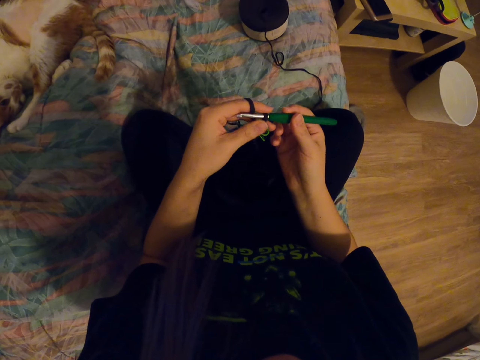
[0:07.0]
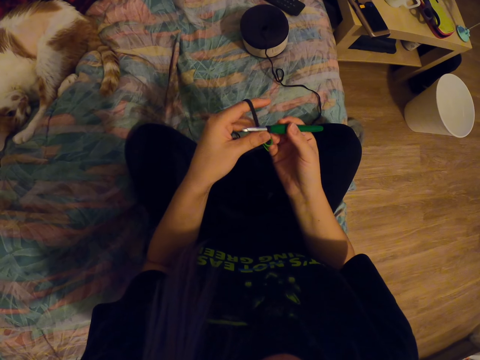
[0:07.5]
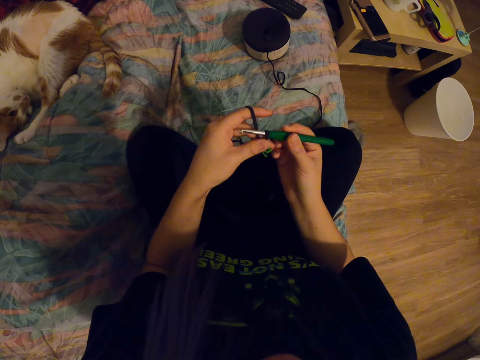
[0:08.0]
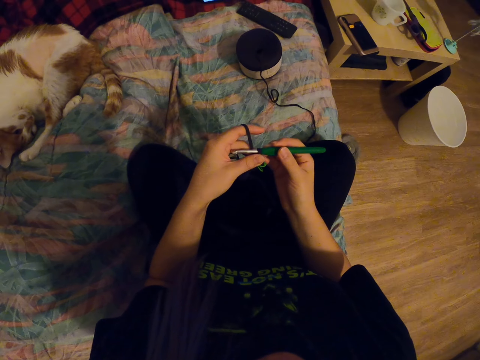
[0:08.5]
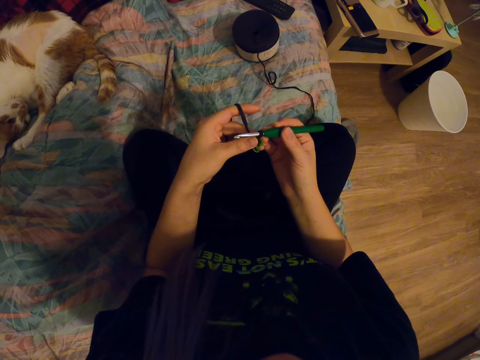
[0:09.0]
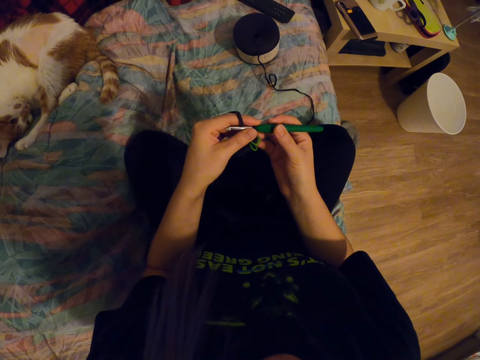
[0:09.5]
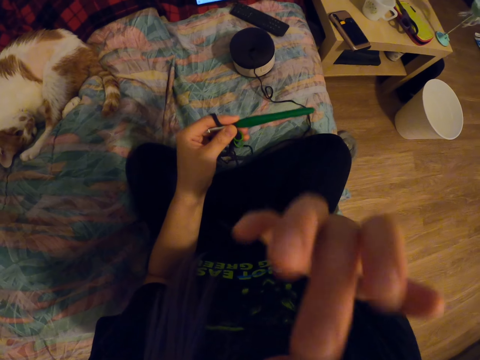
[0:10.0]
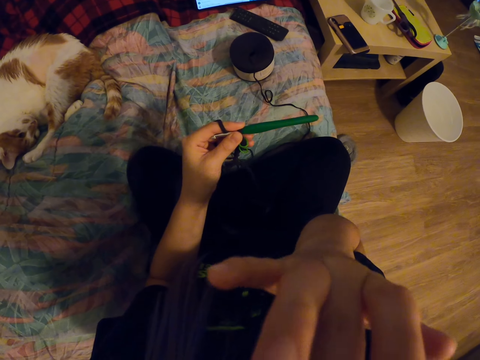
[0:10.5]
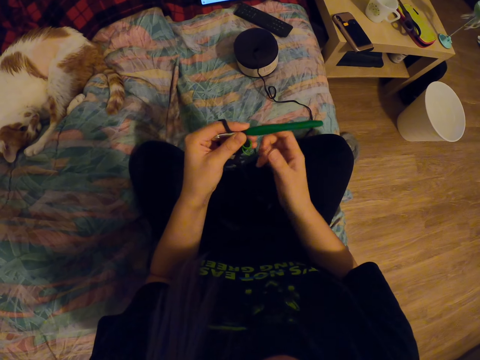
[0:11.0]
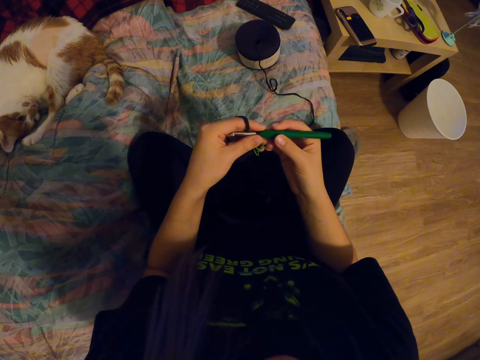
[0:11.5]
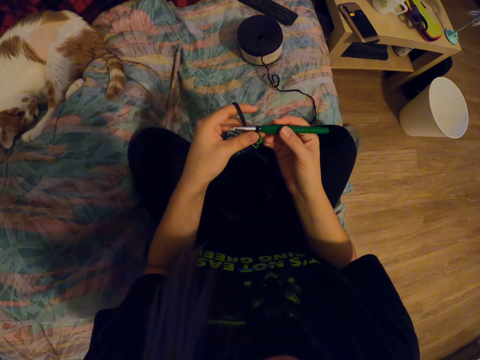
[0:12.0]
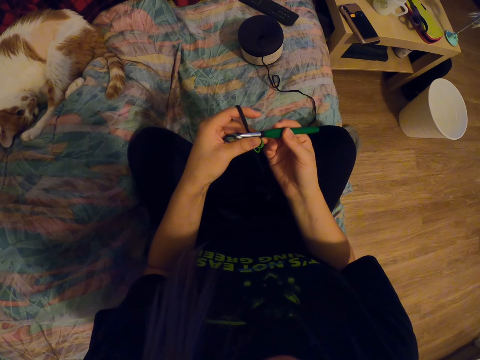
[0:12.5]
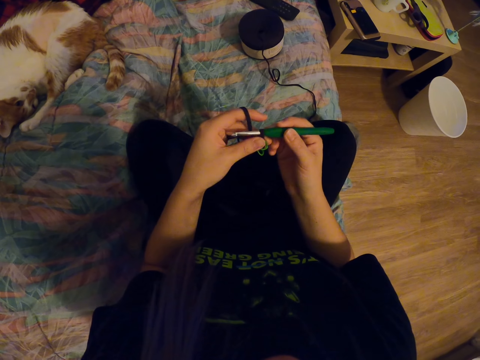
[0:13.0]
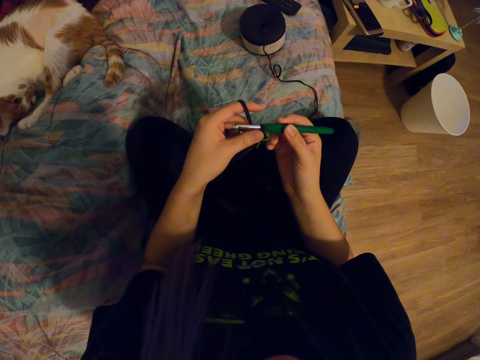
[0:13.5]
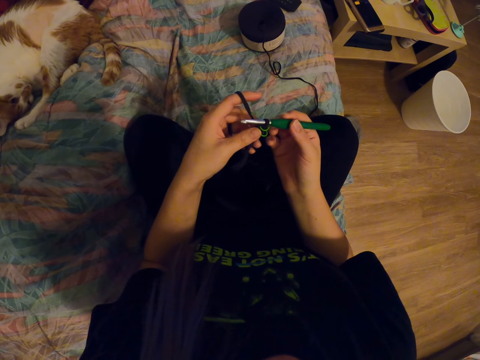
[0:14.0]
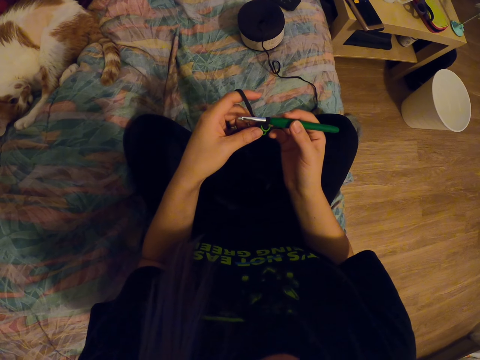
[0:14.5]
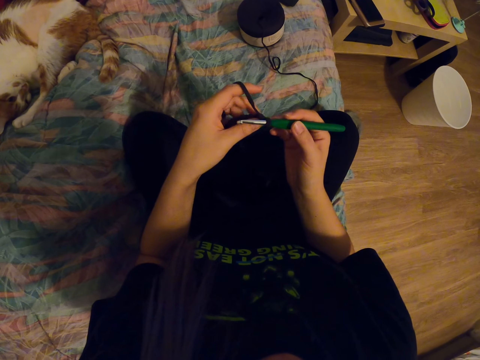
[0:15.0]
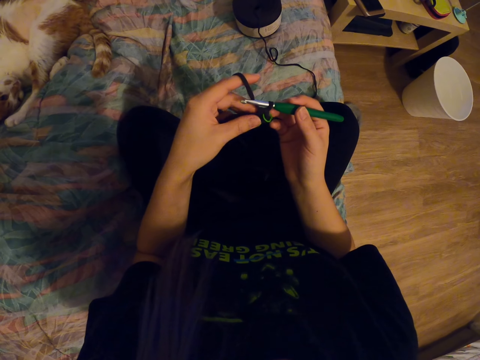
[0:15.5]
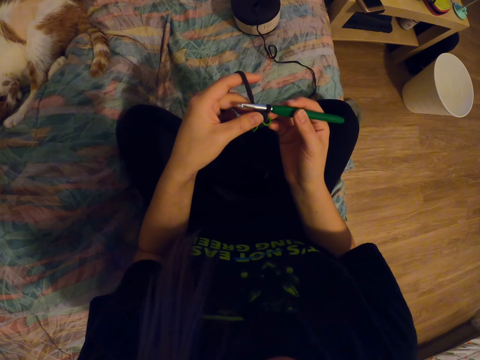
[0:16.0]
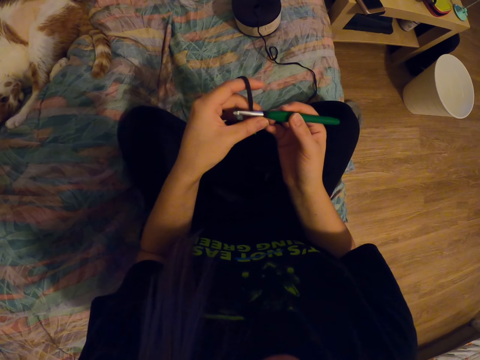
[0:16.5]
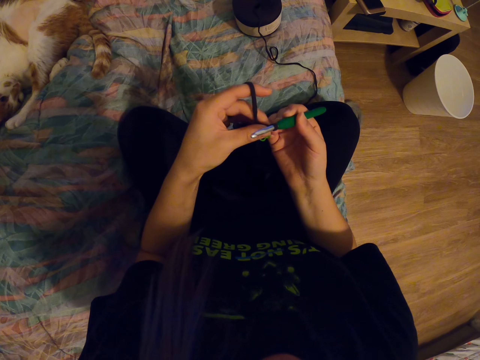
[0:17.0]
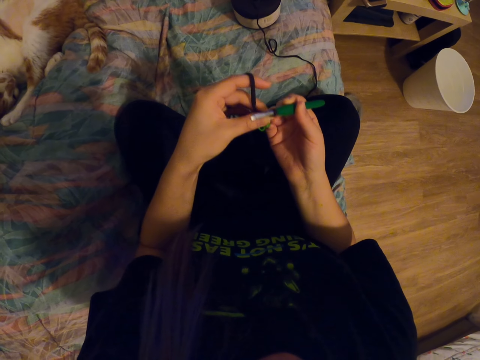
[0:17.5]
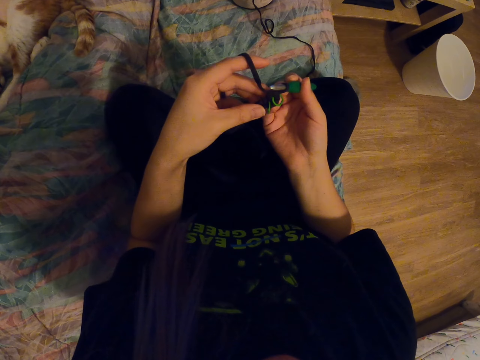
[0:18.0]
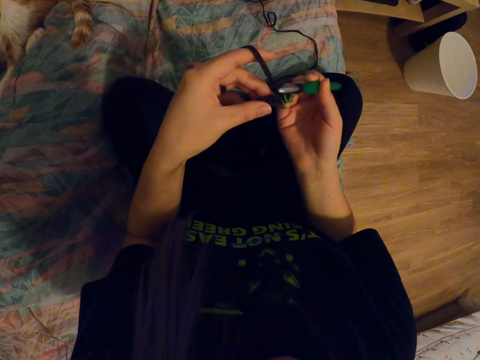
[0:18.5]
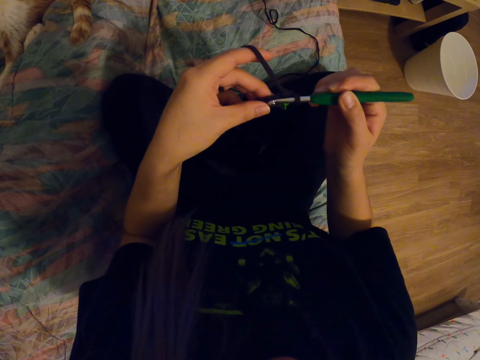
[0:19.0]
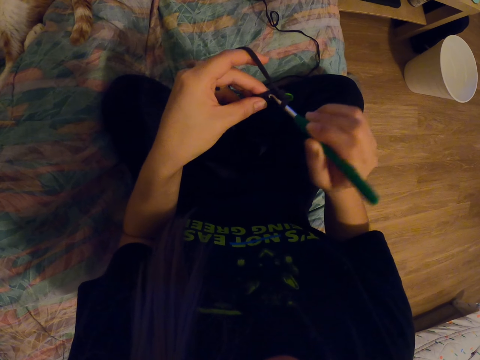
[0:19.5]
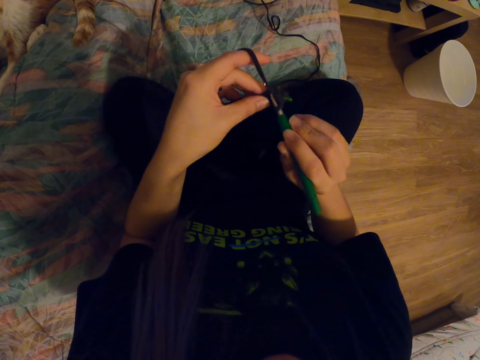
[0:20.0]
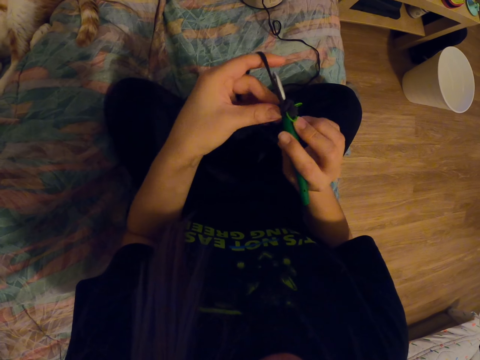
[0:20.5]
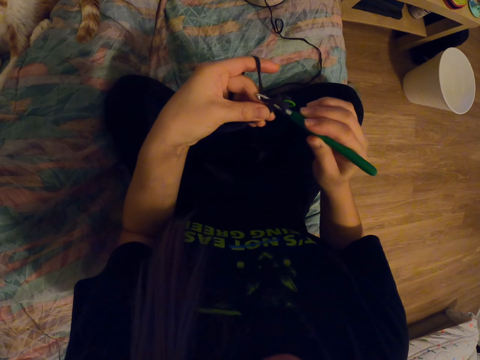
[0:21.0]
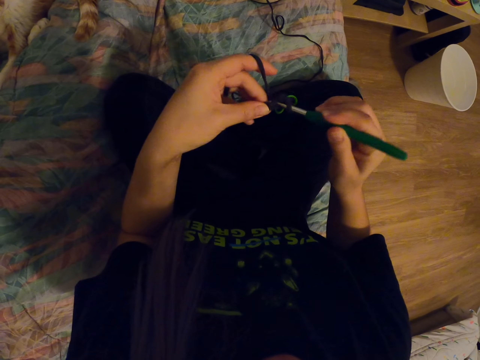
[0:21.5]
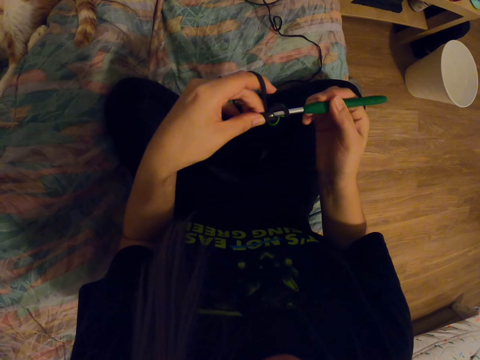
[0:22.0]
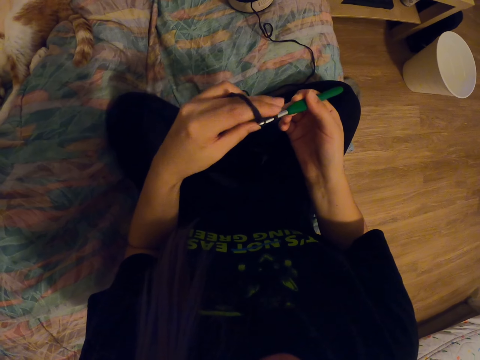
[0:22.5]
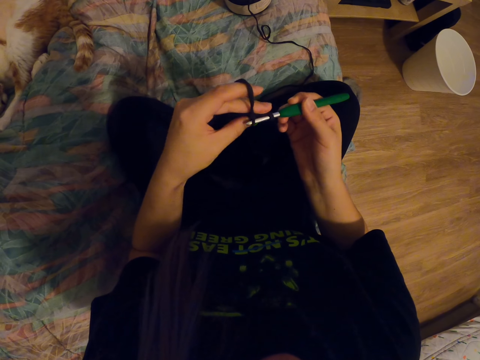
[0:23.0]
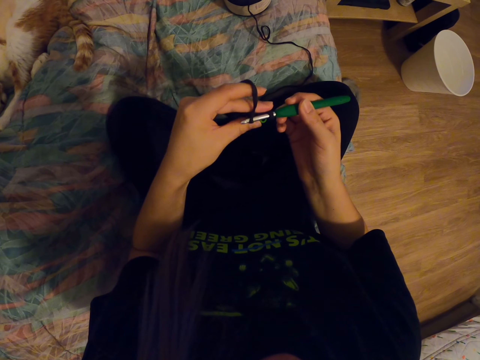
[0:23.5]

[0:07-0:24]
The camera wearer moves the crochet hook on the hand. She scratches something. She touches her eye with the right hand. She holds the crochet hook. She looks at the crochet hook. She knits a fabric with the crochet hook.

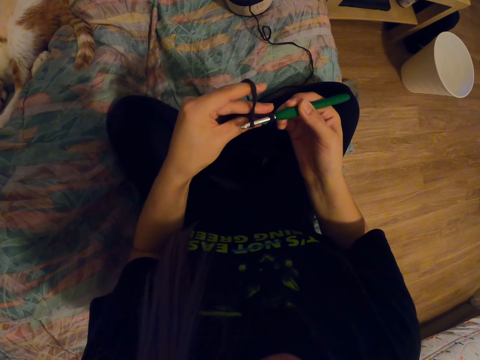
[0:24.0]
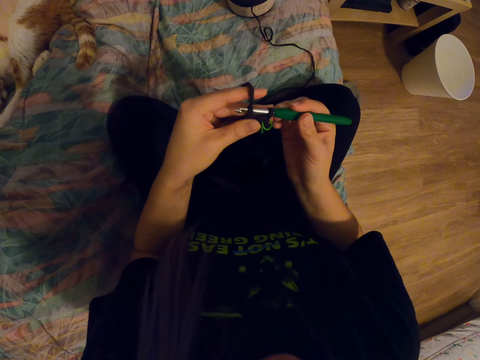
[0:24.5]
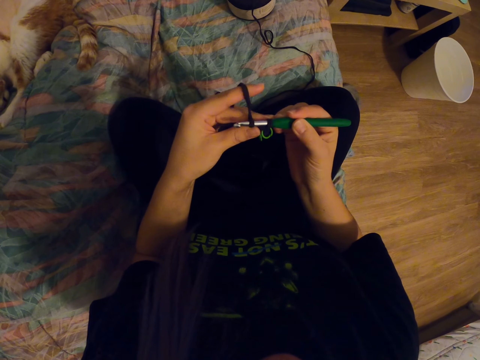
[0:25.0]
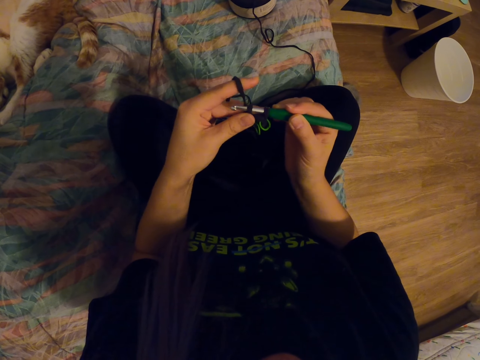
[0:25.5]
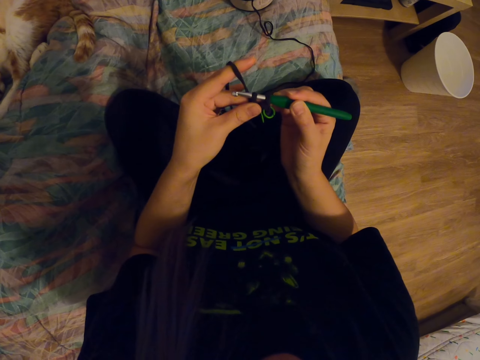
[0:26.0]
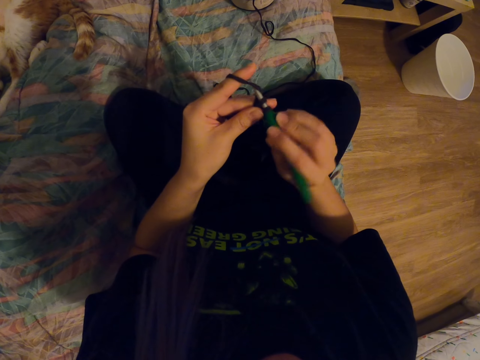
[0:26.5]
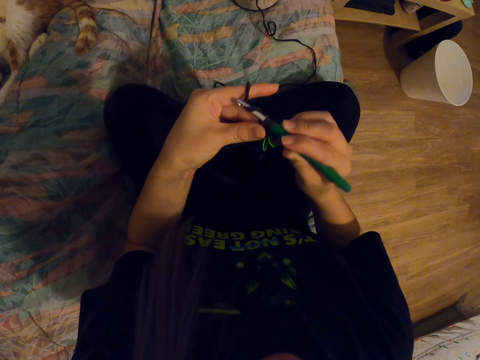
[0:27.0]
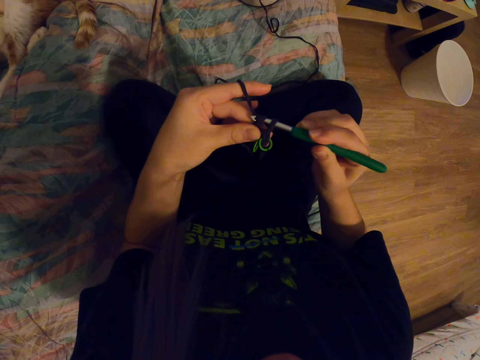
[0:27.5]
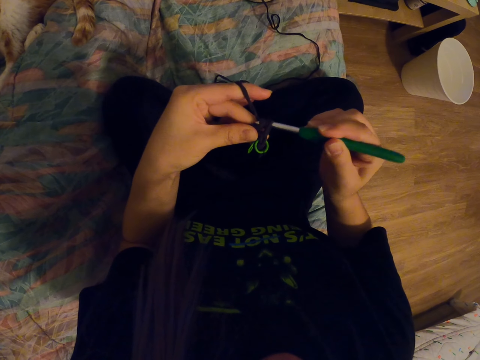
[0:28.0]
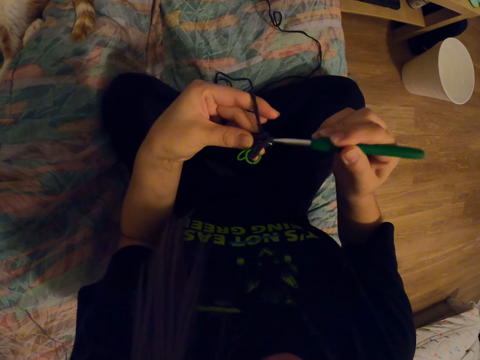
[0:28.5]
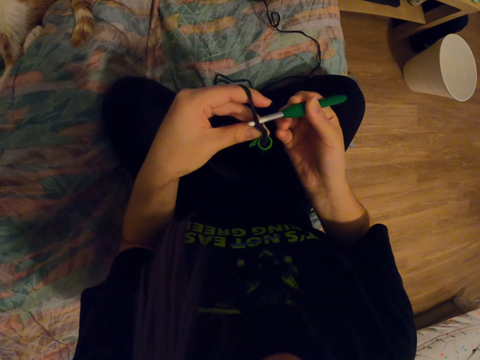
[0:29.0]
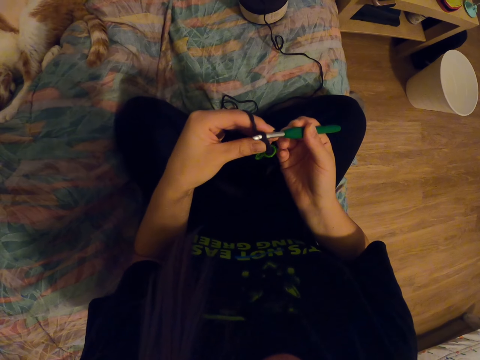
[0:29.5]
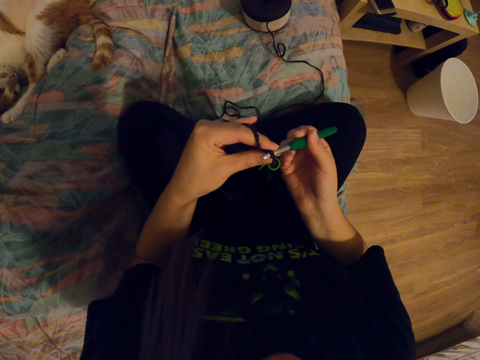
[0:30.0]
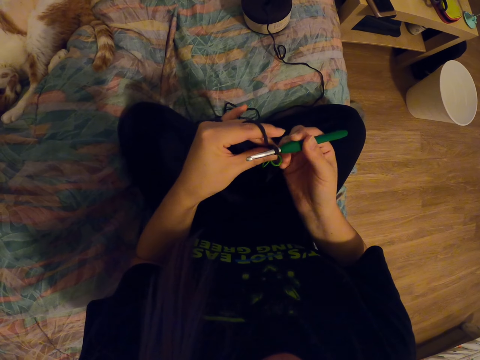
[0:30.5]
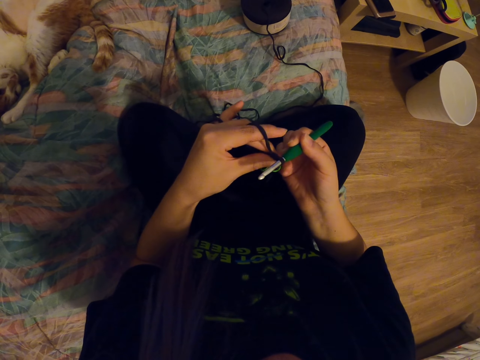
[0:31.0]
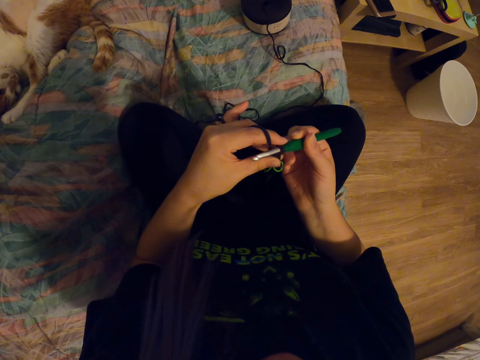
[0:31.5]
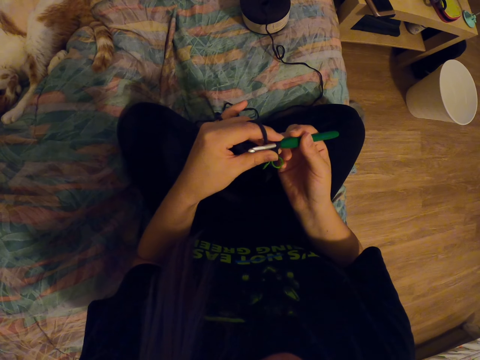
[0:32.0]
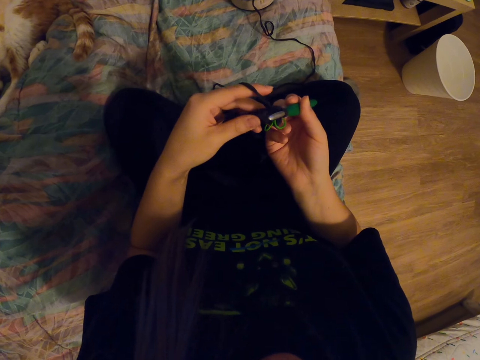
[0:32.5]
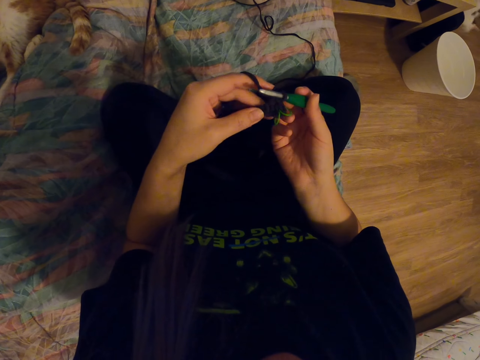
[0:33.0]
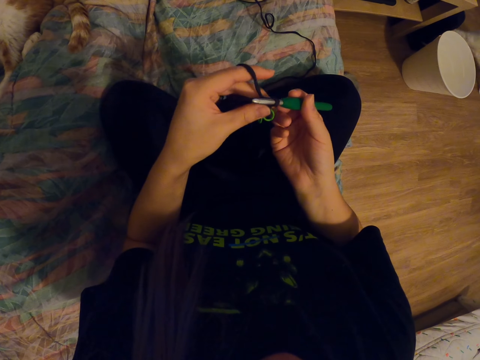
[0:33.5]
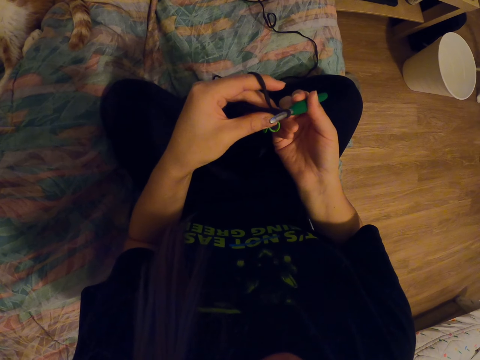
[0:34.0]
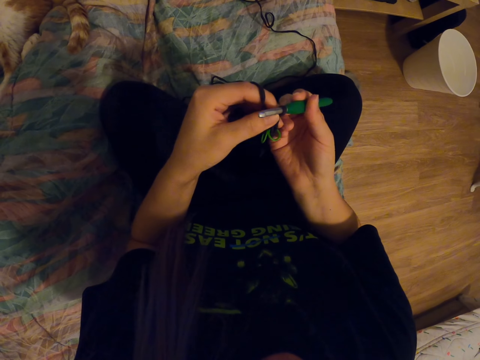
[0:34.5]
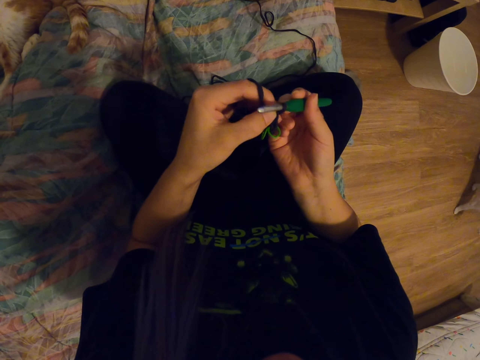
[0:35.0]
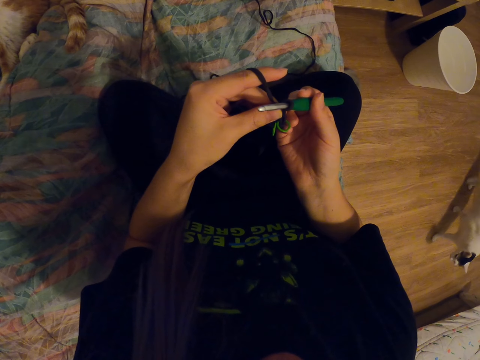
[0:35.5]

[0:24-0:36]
The camera wearer moves the fabric on the crochet hook. They check on the fabric.
